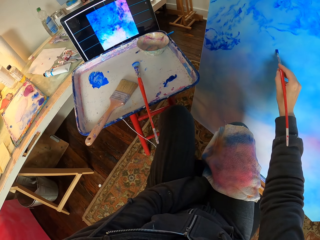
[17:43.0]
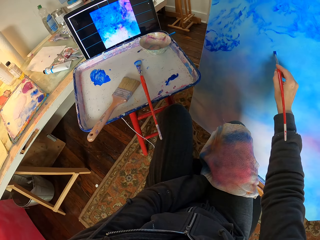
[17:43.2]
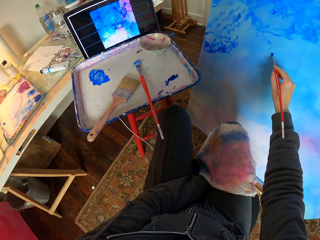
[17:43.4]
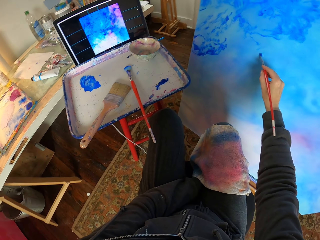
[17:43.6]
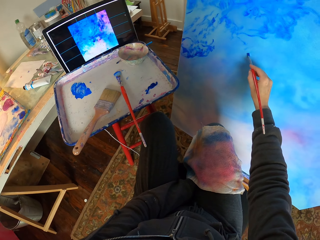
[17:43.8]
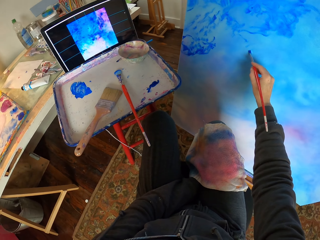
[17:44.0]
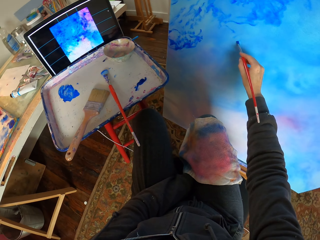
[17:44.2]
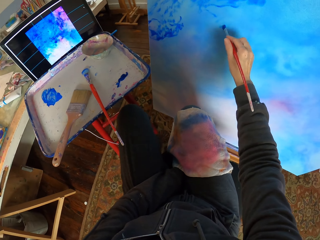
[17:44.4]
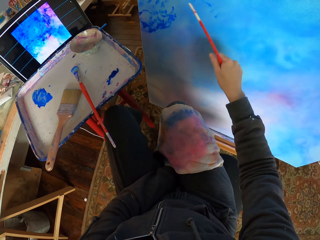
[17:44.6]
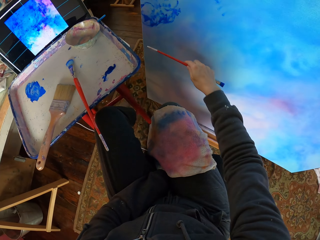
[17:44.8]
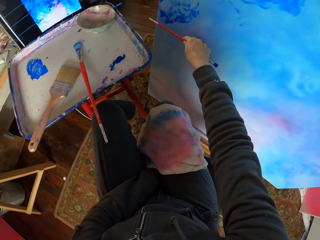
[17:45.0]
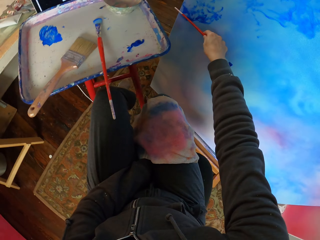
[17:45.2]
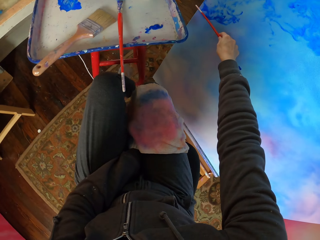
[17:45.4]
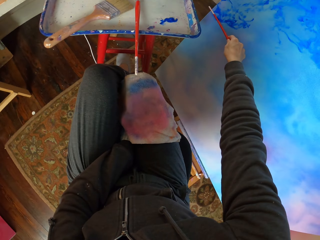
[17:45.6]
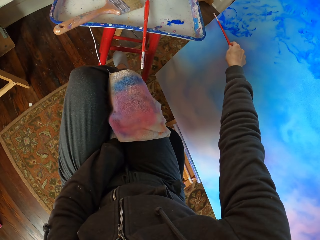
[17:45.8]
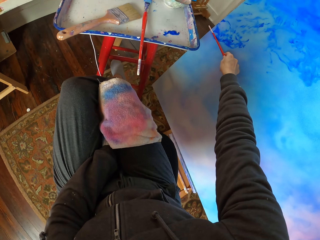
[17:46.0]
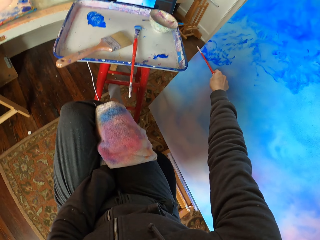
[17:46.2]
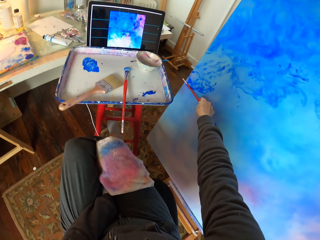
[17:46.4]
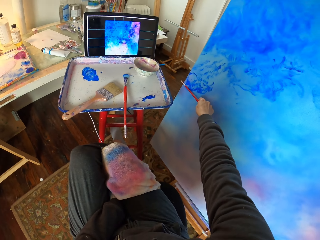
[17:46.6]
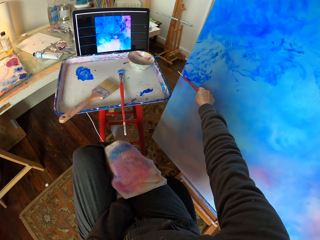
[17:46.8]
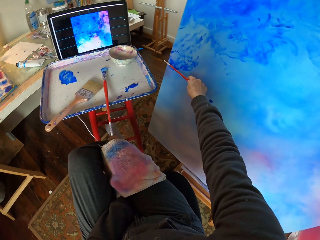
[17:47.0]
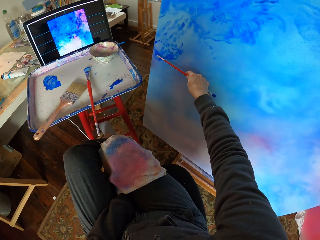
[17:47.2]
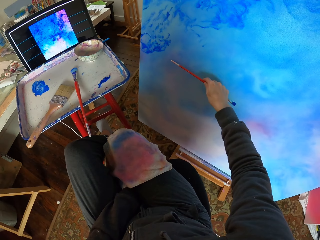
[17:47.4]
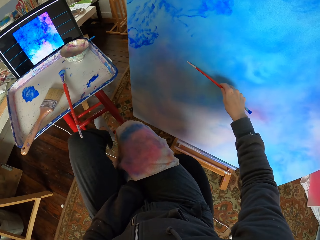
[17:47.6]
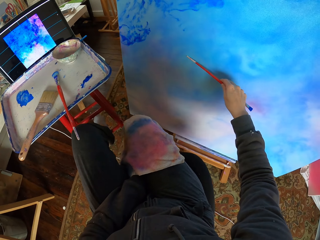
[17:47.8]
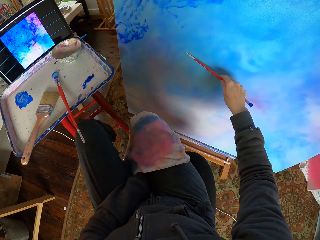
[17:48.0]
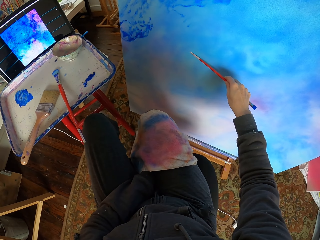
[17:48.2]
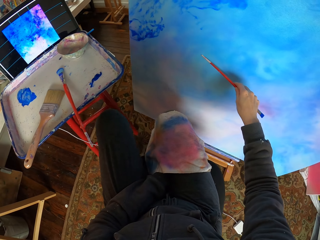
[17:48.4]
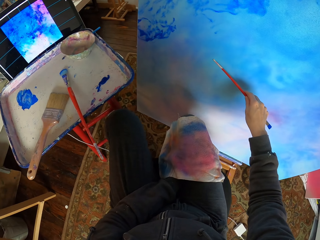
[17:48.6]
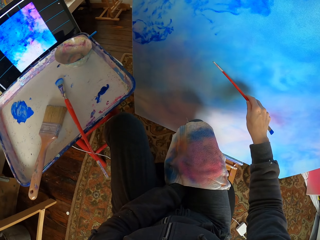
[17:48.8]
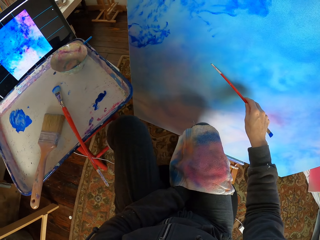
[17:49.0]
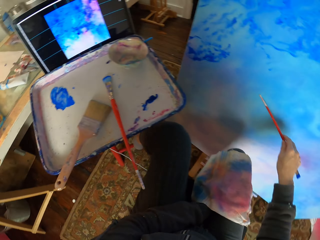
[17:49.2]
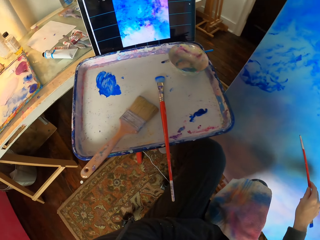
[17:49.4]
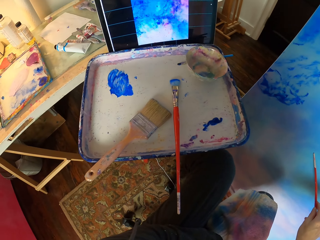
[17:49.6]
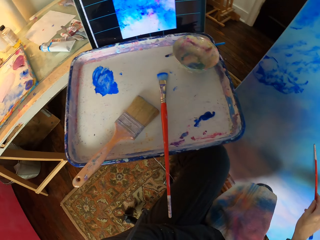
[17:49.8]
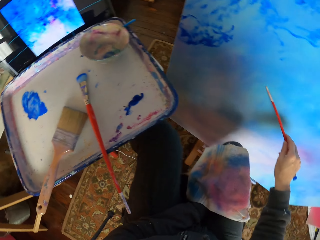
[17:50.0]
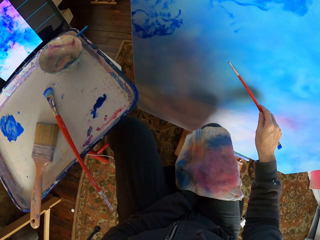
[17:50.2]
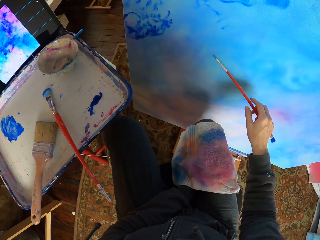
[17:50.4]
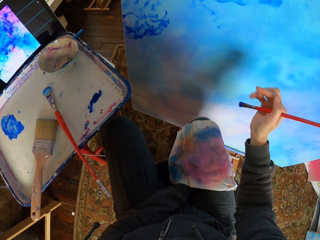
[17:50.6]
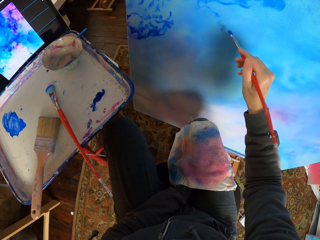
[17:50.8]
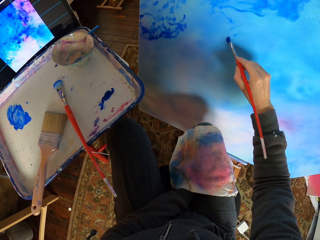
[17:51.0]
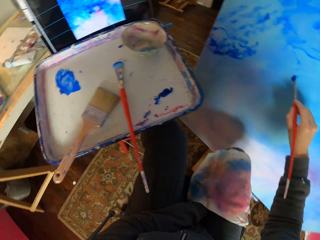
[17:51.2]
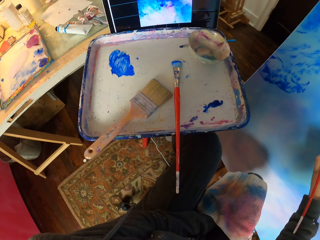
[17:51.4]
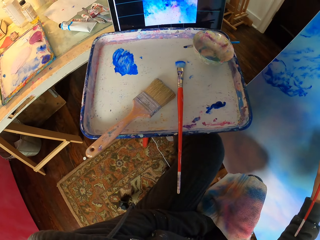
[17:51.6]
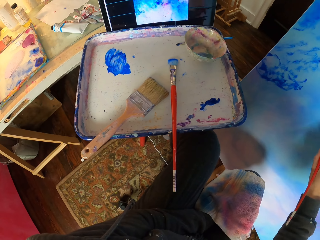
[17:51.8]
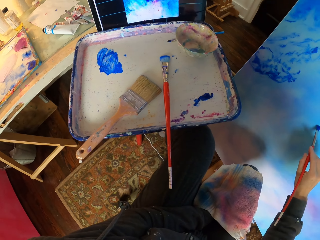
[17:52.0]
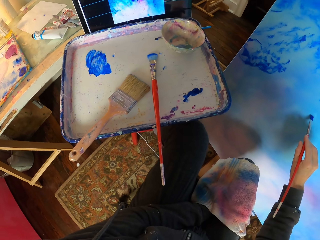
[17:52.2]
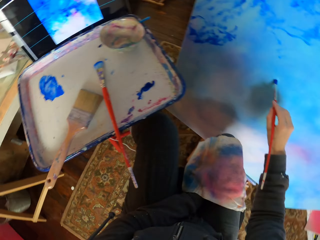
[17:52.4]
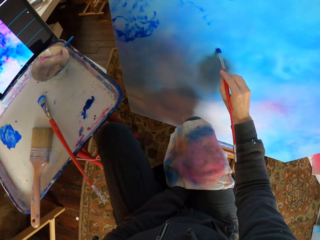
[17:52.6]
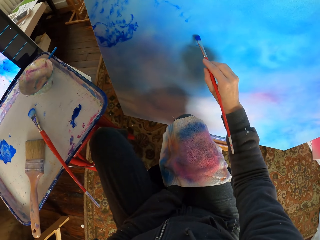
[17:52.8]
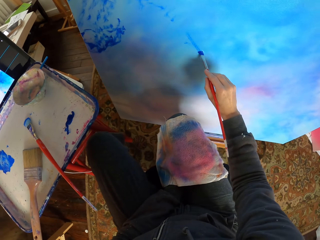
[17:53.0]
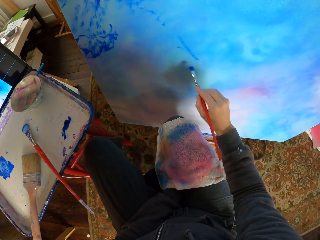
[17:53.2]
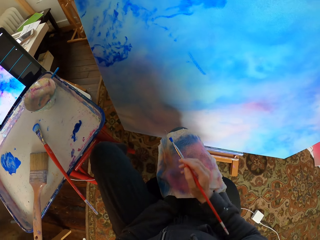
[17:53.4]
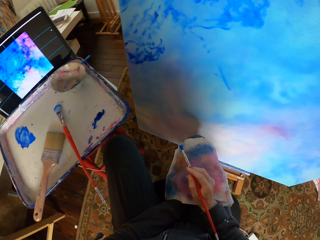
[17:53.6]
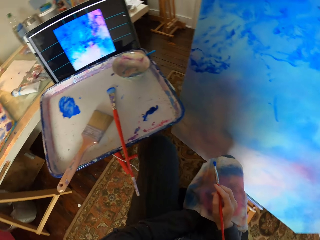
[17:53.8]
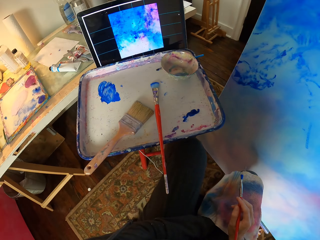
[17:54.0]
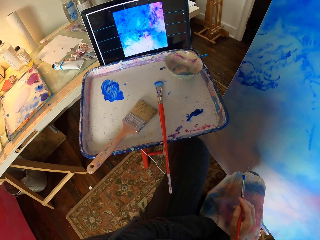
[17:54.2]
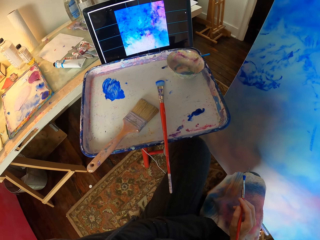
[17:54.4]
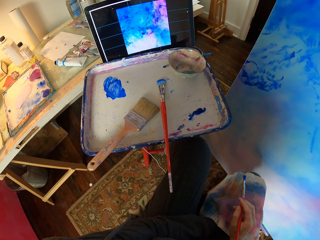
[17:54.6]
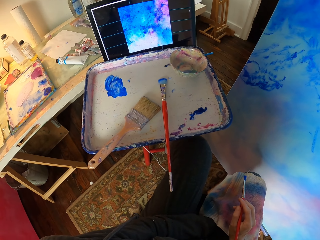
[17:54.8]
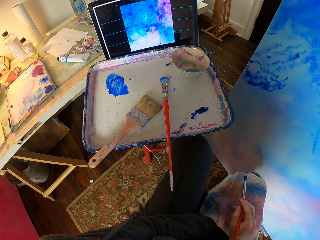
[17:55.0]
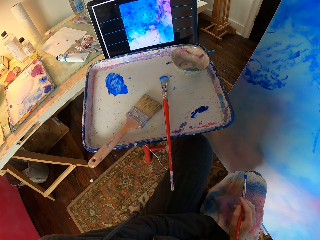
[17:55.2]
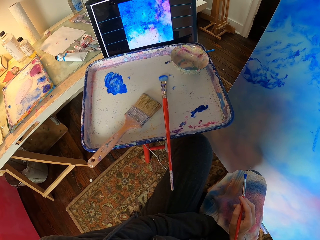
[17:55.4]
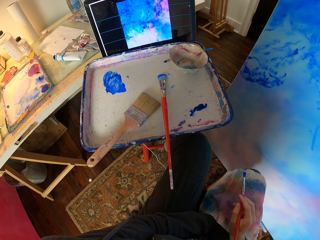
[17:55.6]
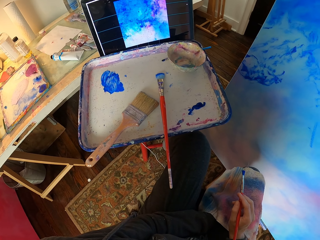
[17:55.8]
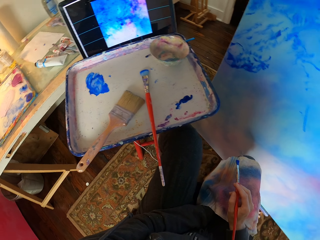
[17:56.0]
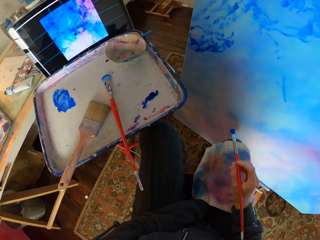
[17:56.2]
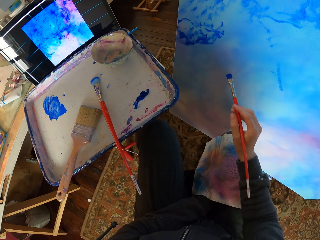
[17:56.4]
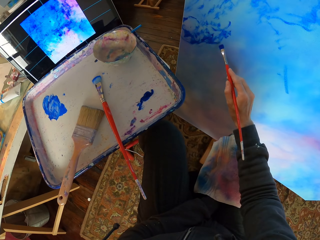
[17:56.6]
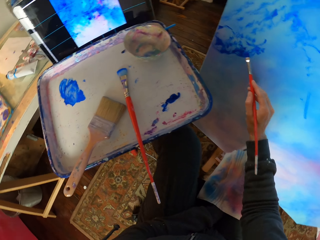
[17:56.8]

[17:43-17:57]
The camera wearer paints art with the brush. They measure the art portrait with the brush in hand. They place the paint brush on the left side of the board. They paint art with the brush on the board. They look on the screen.

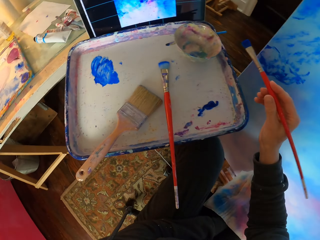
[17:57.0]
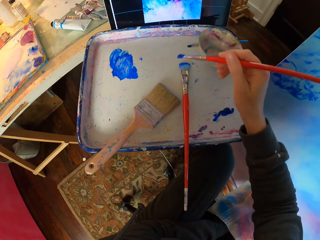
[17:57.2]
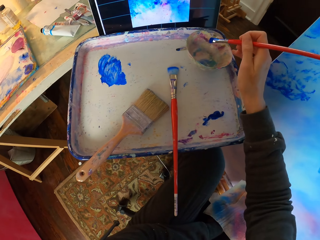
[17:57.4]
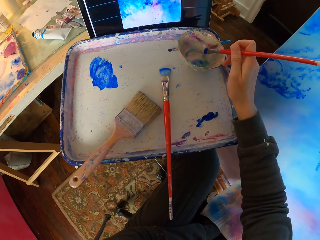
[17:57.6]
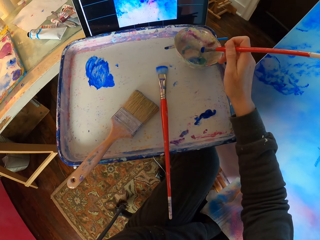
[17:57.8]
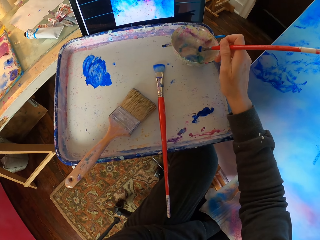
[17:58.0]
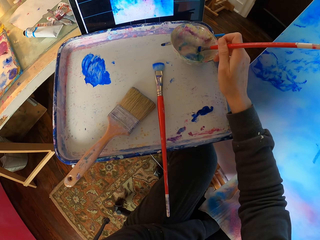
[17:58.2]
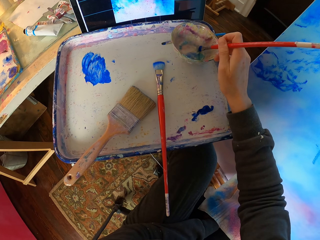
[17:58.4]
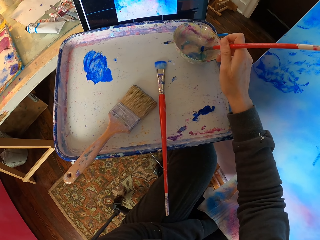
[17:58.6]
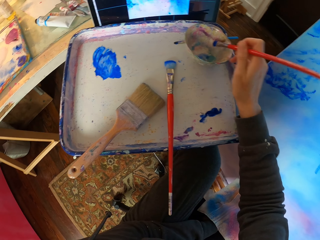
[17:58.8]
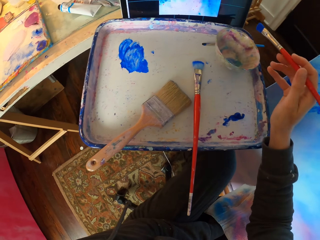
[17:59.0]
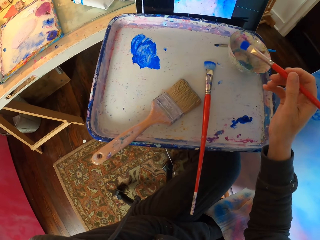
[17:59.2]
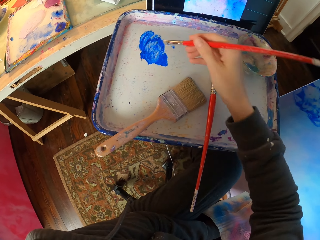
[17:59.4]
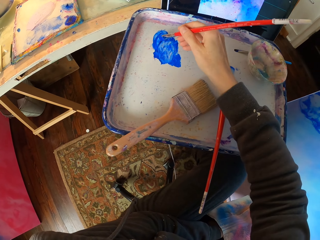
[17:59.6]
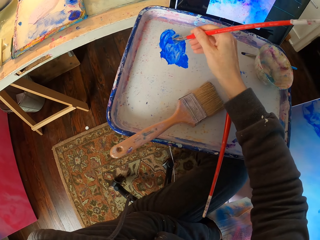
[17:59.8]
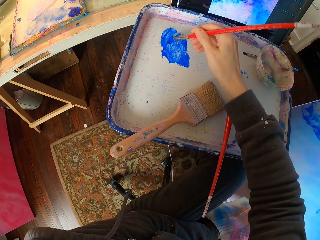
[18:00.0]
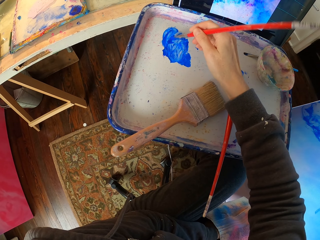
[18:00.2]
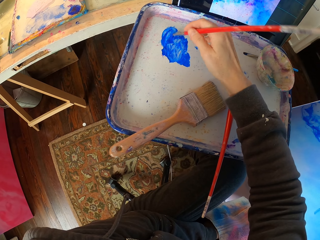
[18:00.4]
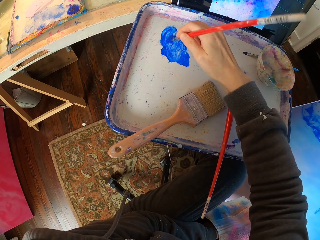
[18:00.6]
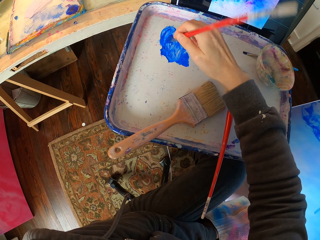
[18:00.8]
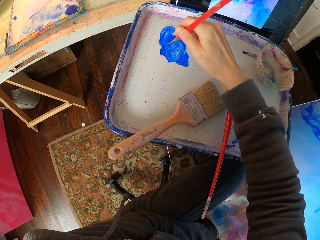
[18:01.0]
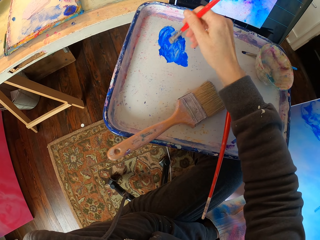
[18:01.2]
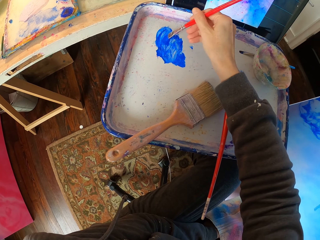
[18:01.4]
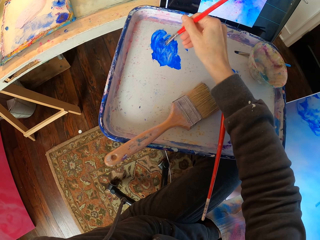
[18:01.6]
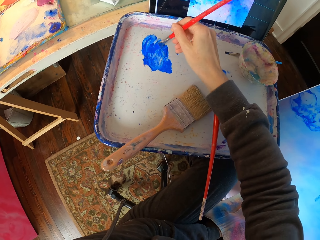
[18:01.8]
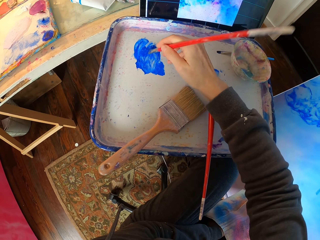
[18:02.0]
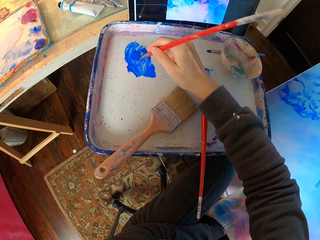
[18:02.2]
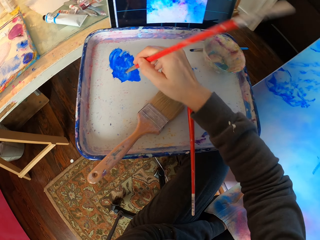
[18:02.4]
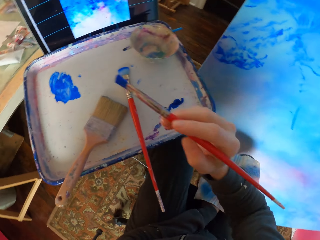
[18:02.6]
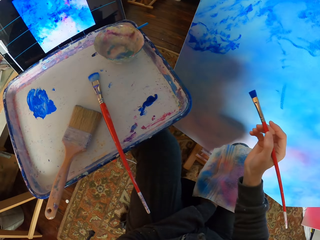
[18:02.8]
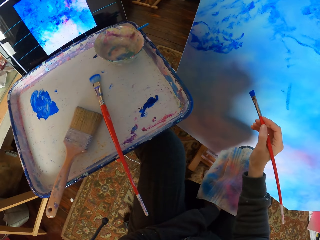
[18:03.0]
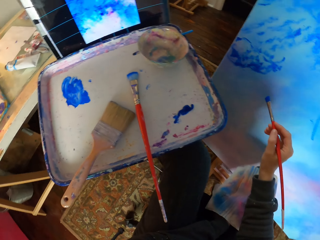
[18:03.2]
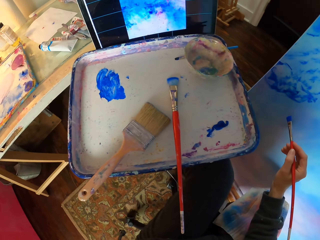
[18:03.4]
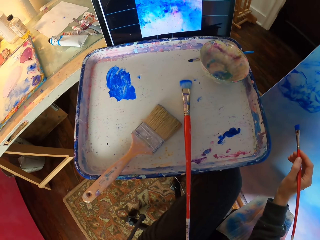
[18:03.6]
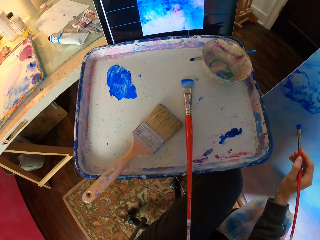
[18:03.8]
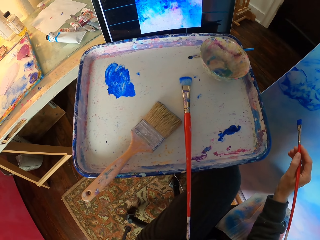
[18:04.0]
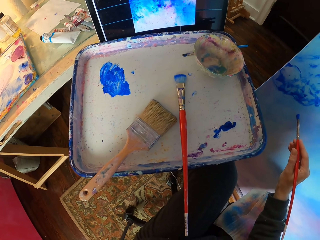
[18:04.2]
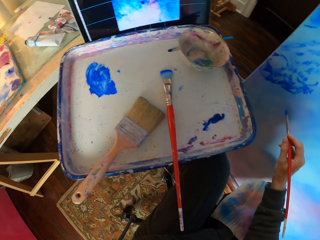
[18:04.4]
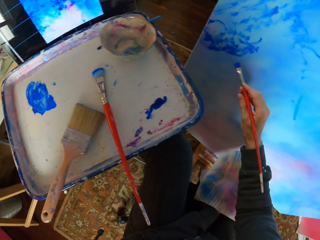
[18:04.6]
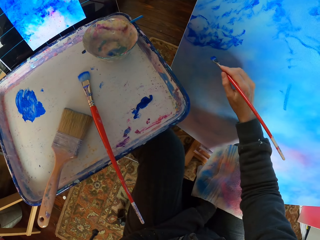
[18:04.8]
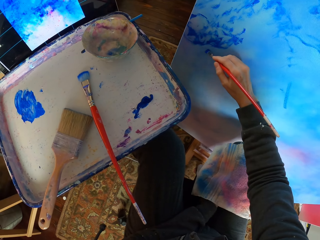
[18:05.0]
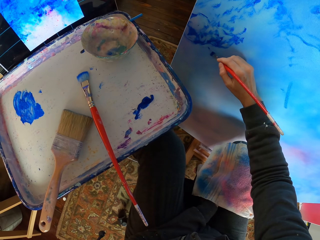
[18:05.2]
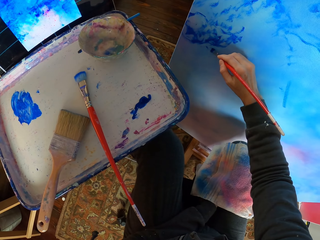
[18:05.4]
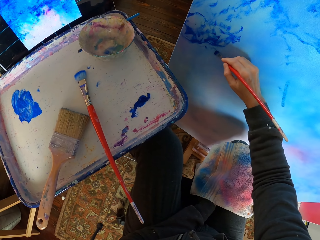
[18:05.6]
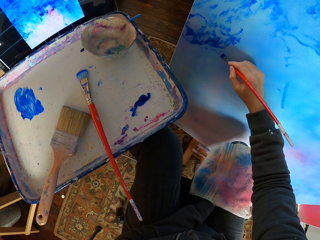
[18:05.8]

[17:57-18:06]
The camera wearer dips the brush in the water. They apply paint on the brush.
